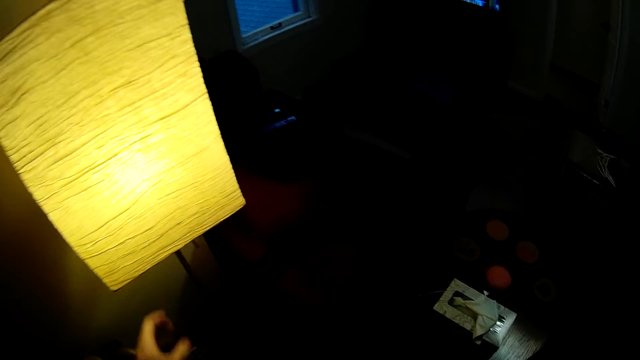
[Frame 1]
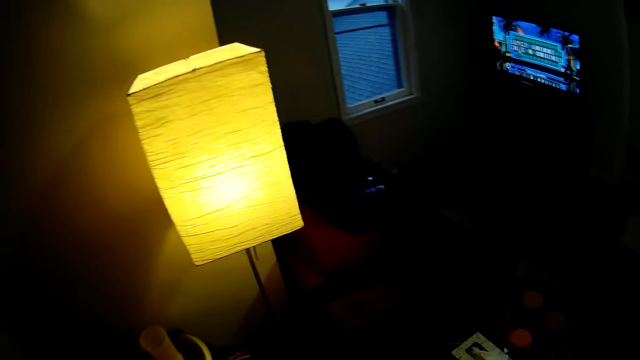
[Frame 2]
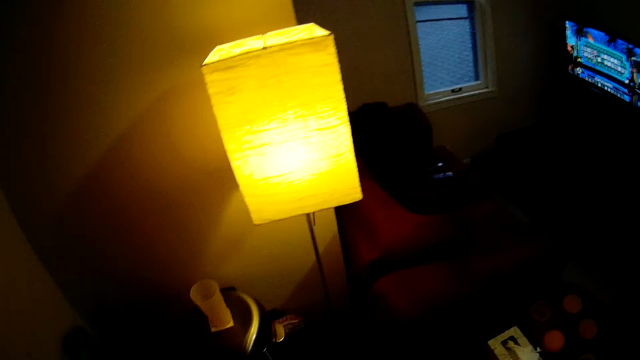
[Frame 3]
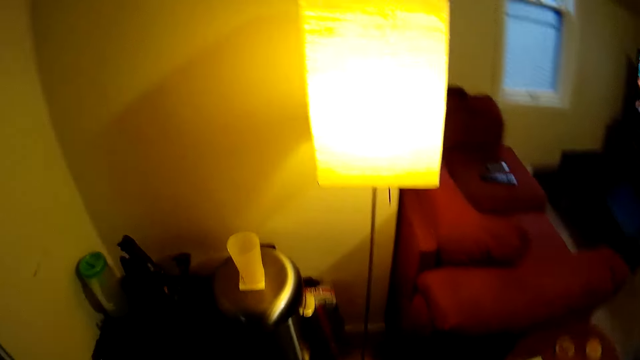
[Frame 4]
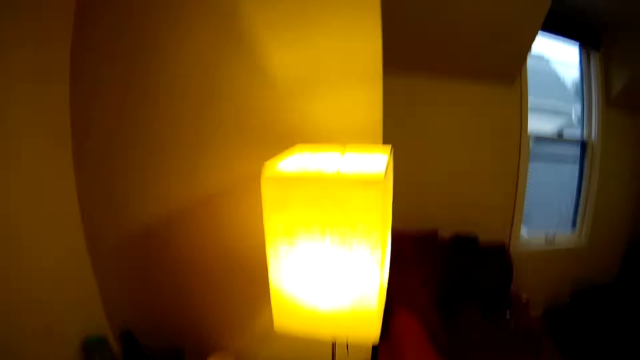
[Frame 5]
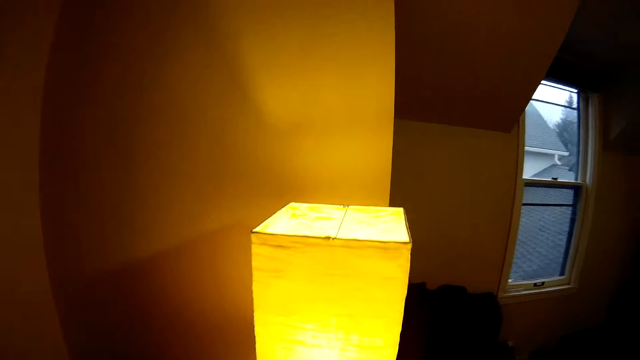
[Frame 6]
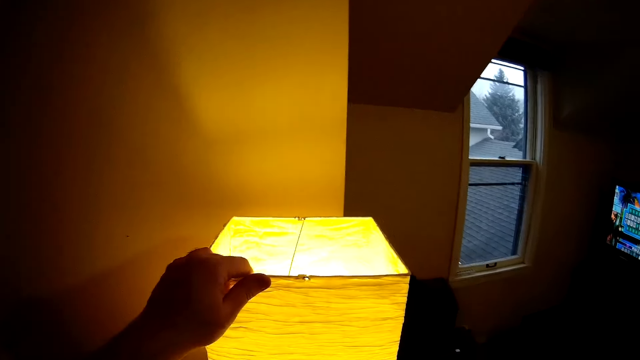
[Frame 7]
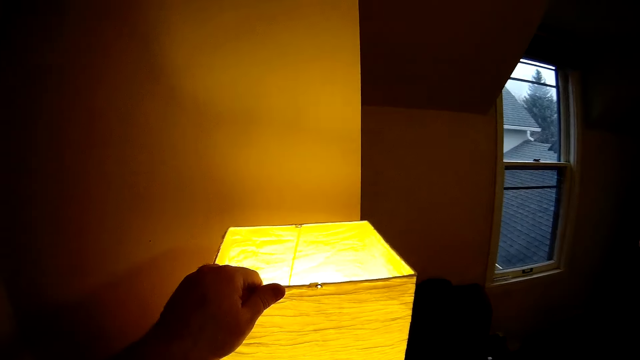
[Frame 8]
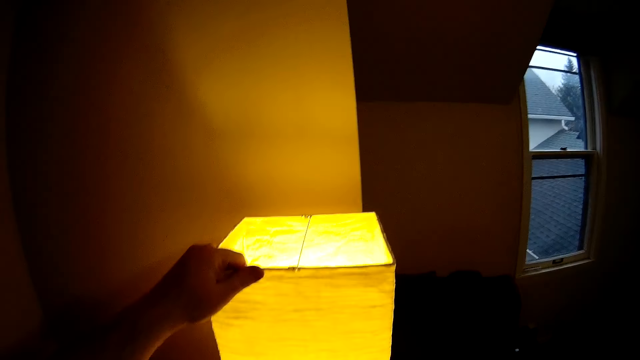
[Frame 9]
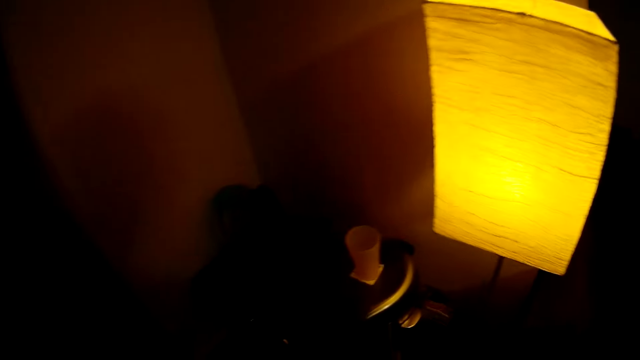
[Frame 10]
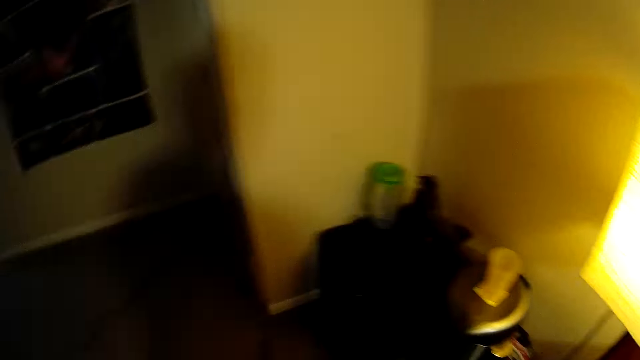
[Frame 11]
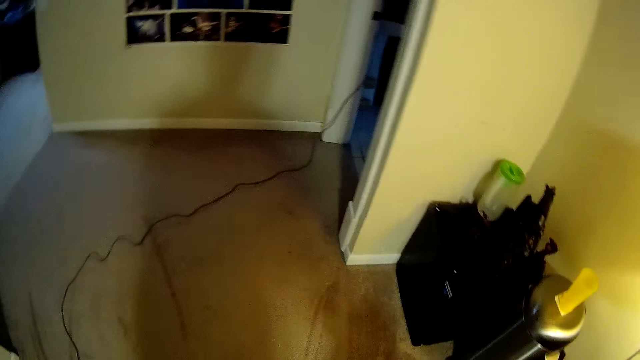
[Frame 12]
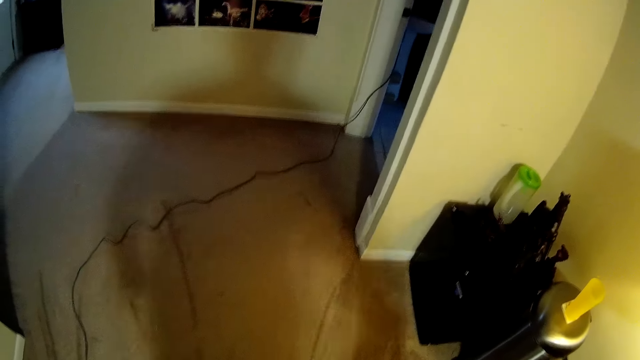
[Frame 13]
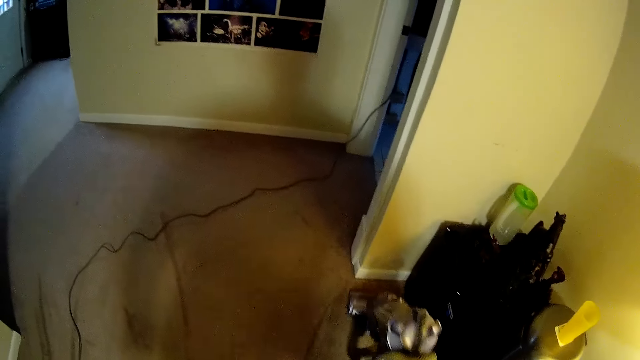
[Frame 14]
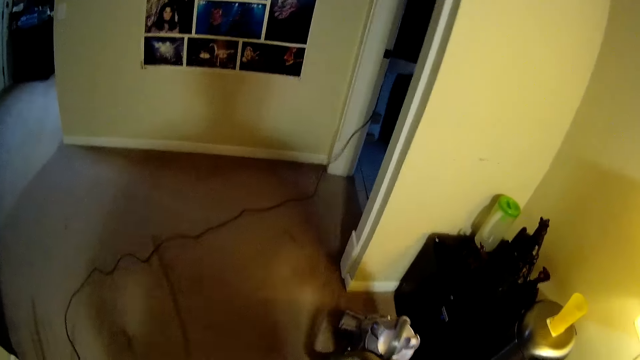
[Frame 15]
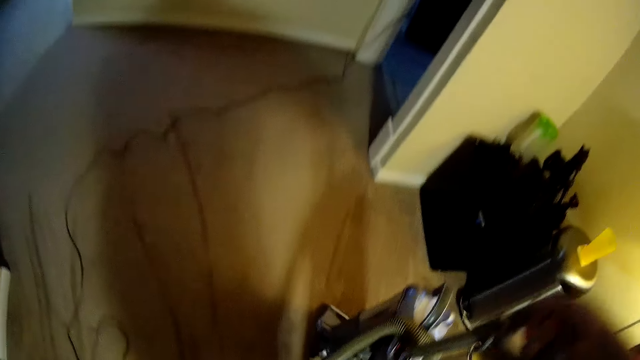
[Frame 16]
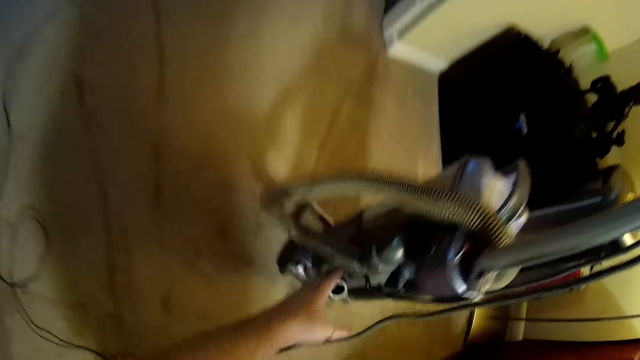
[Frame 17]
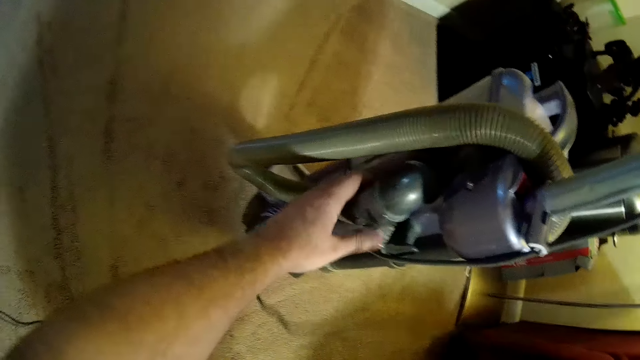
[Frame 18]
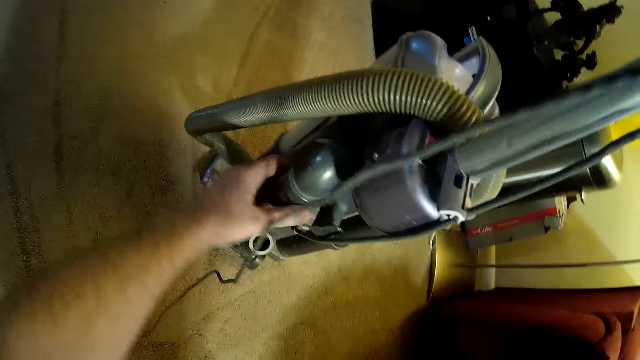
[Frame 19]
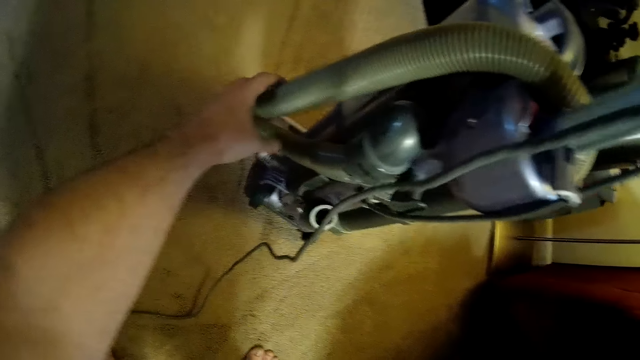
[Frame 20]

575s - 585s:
The camera wearer washes the carpet with the carpet washing machine. They touch the carpet washing machine.

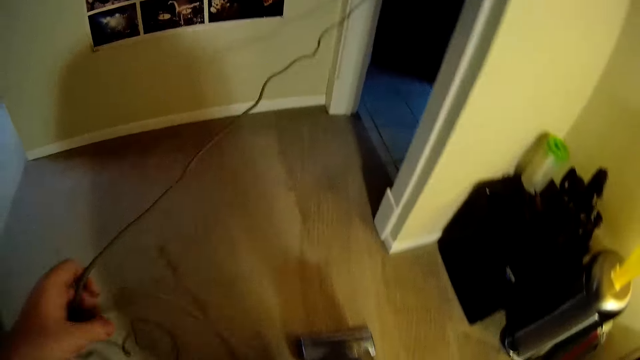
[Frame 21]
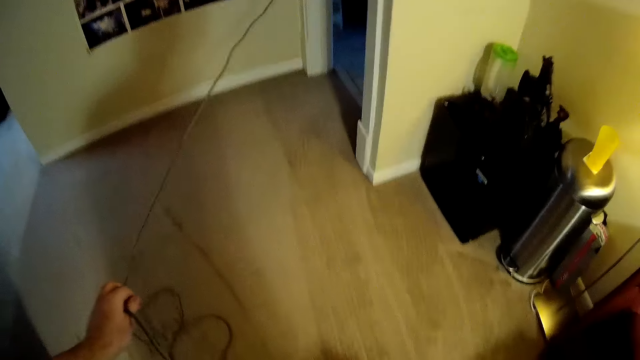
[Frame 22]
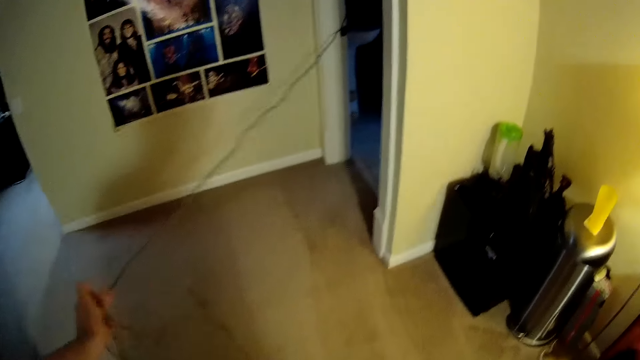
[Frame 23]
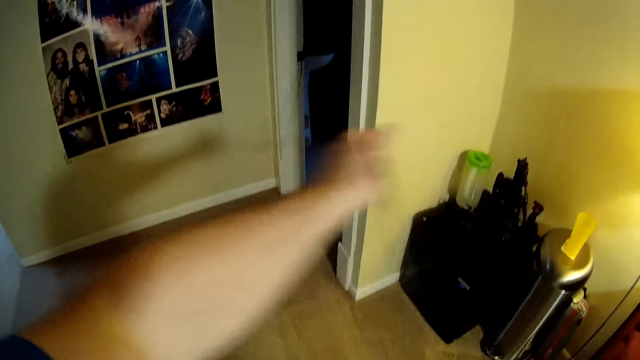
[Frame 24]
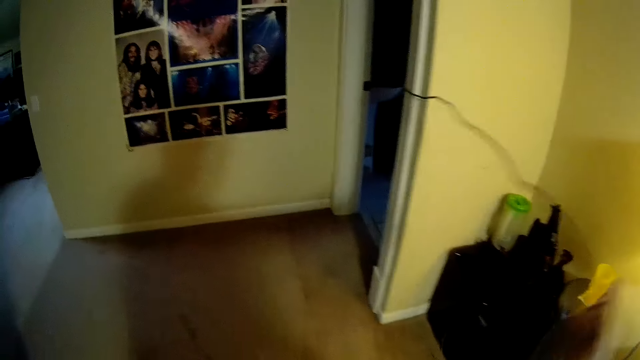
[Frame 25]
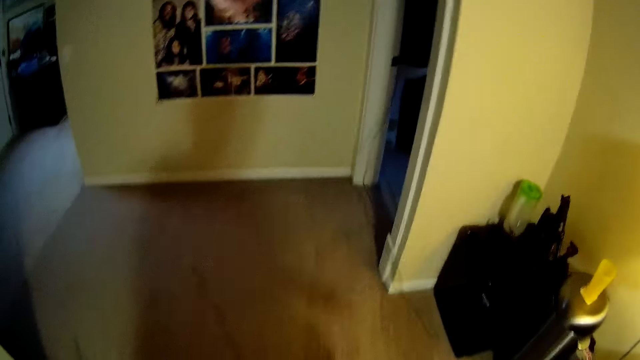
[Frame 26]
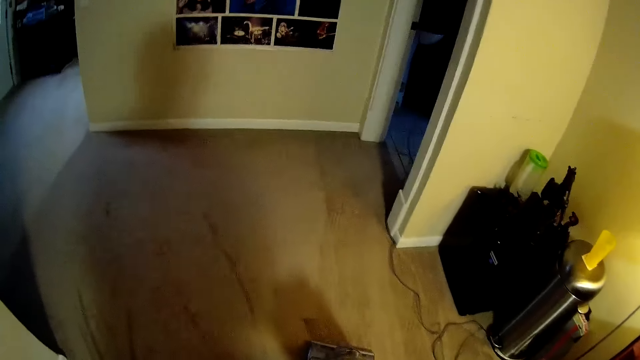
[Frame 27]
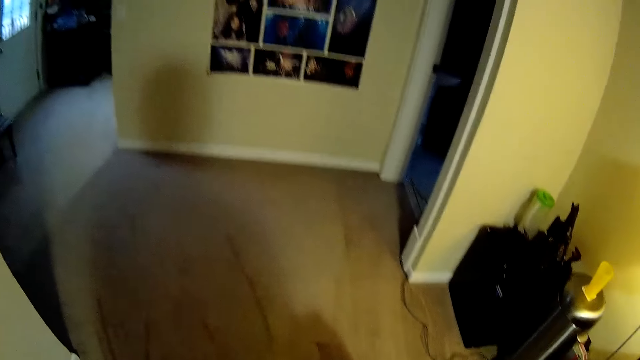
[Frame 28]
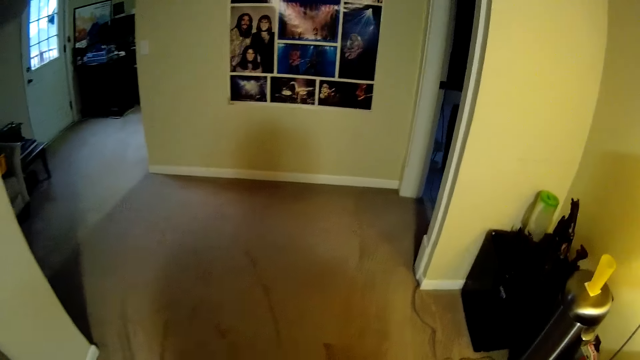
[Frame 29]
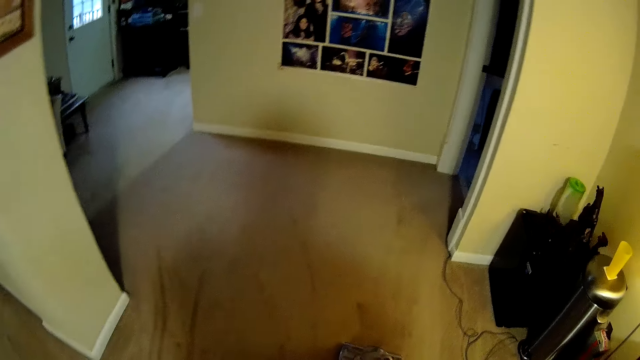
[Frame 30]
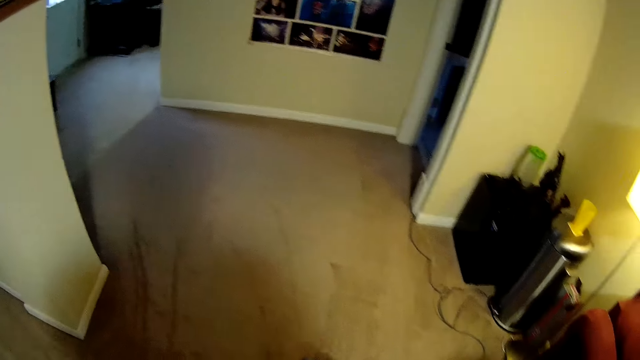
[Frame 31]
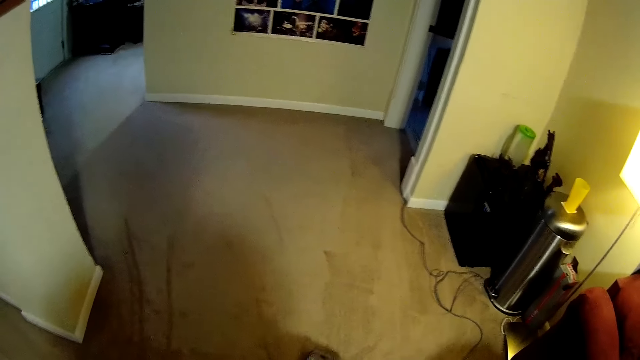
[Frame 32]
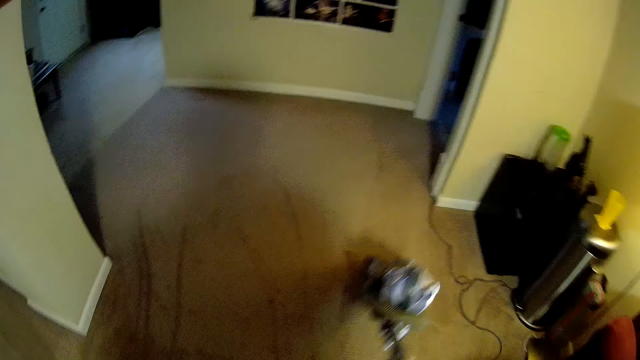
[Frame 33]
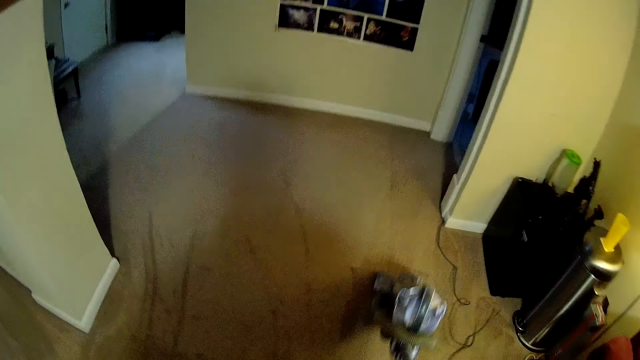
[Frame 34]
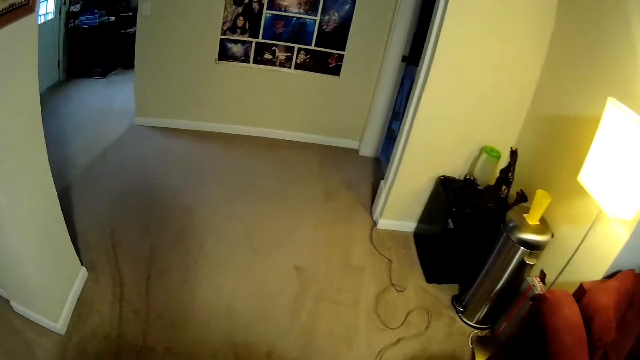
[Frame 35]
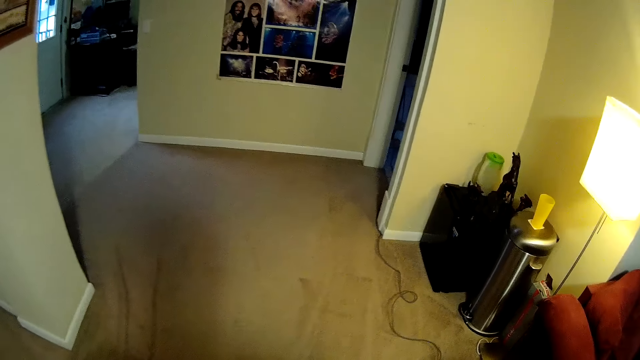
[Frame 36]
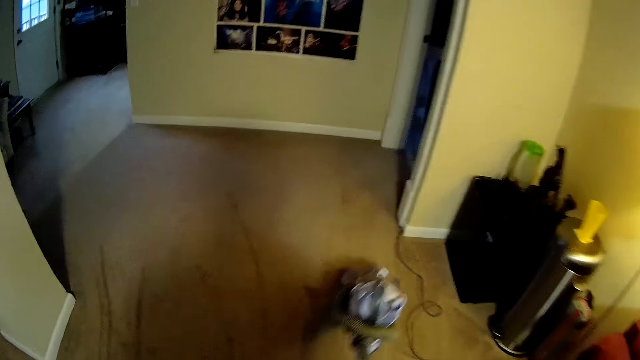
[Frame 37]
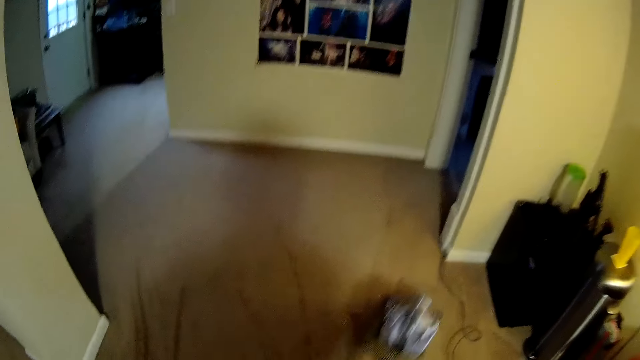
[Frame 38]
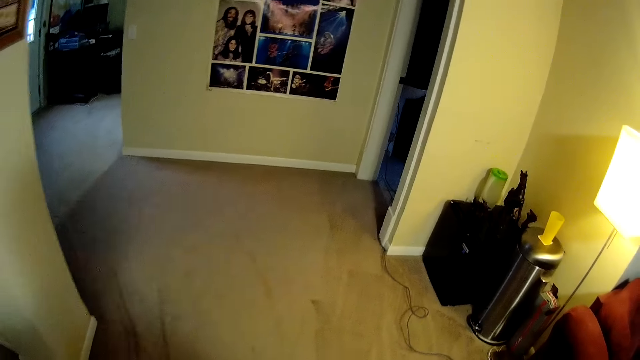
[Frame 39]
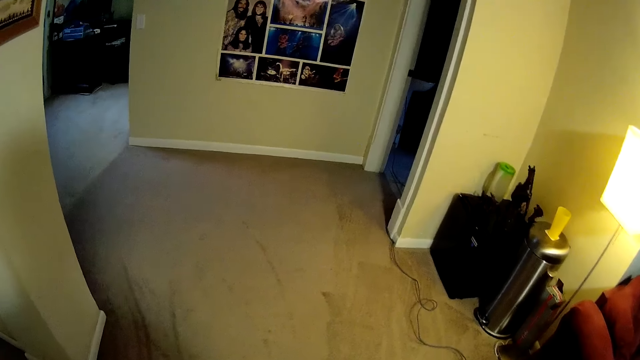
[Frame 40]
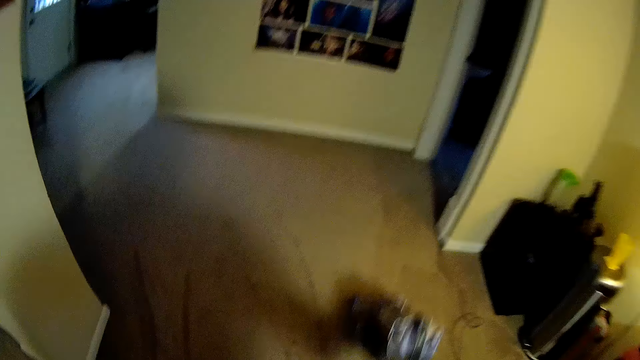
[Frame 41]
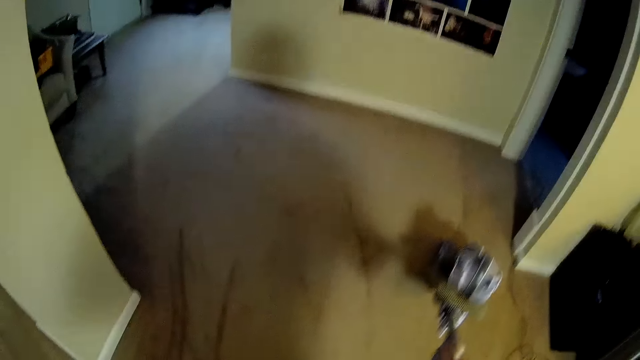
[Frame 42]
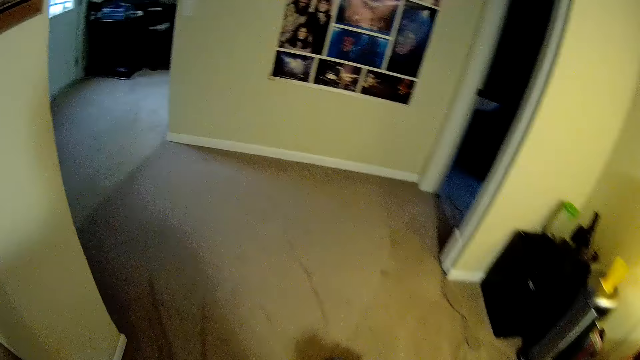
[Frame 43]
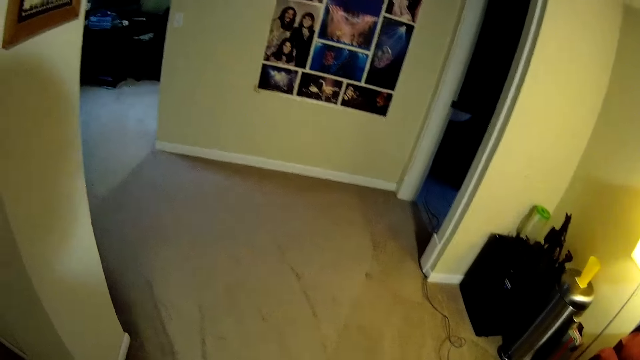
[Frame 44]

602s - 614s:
The camera wearer moves the vacuum cleaner cable. They clean the house with the vacuum cleaner.
